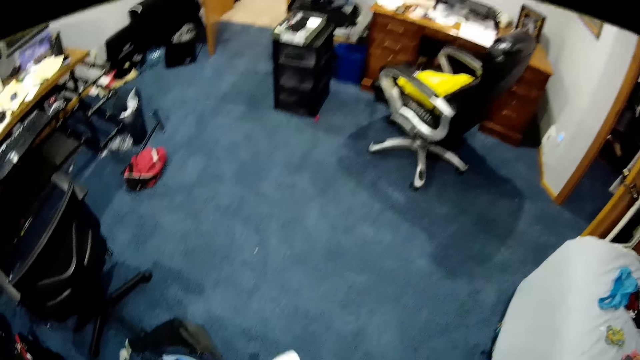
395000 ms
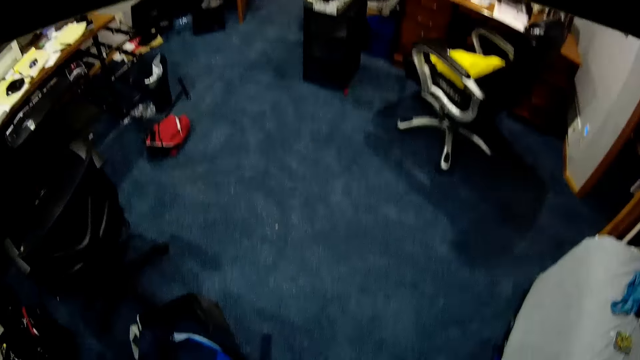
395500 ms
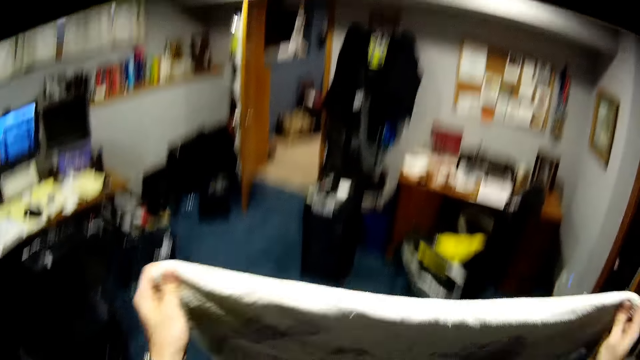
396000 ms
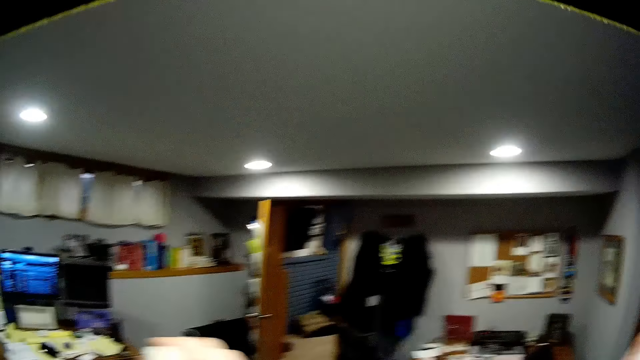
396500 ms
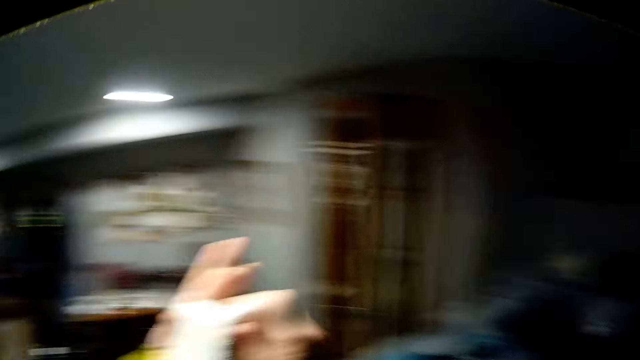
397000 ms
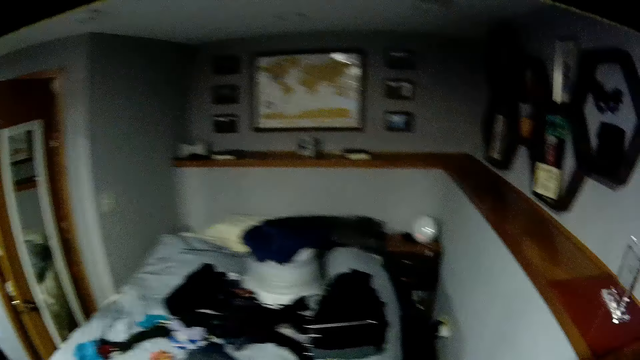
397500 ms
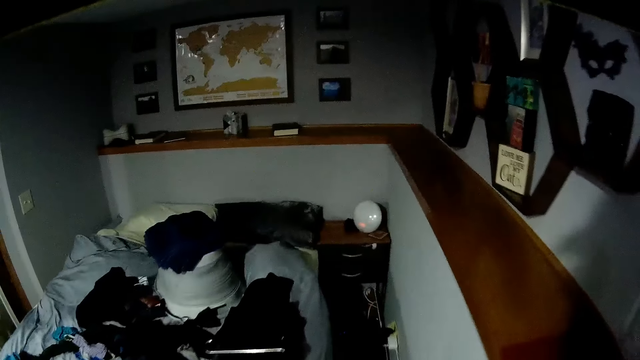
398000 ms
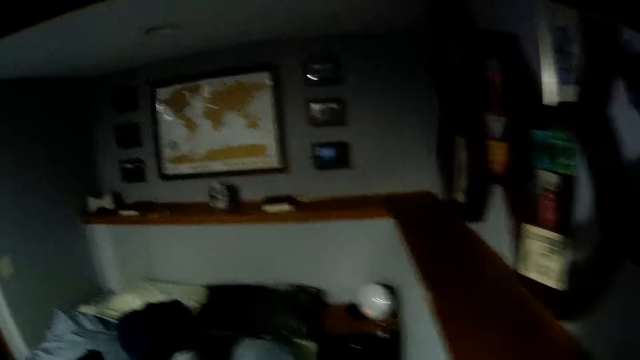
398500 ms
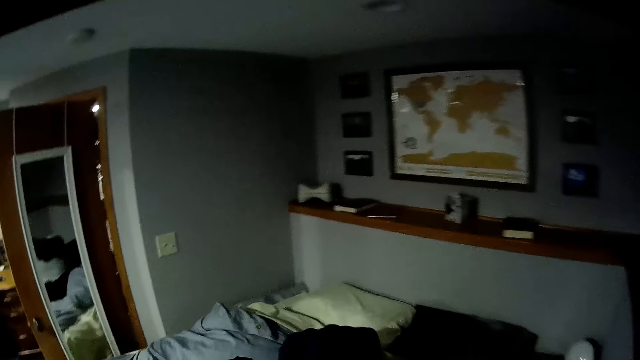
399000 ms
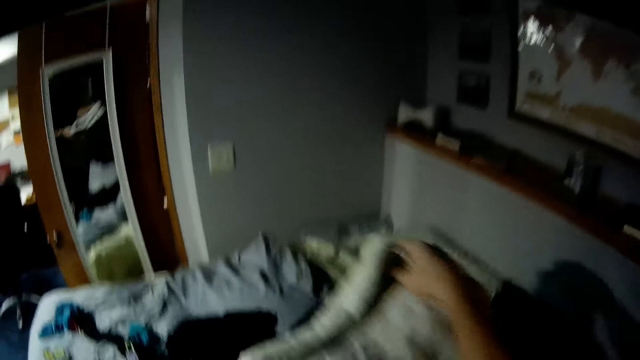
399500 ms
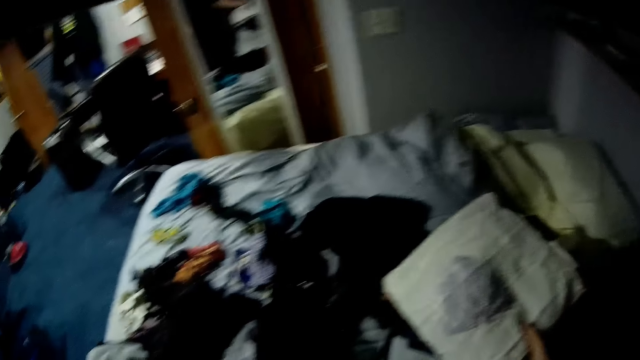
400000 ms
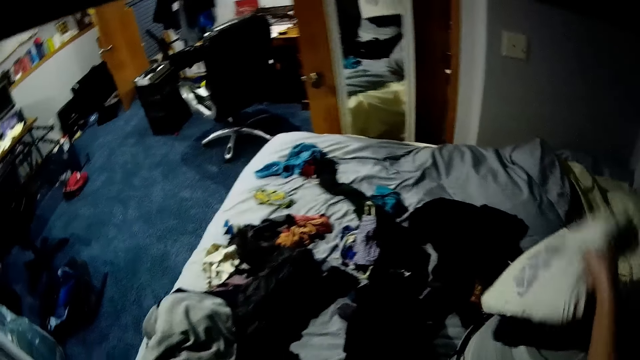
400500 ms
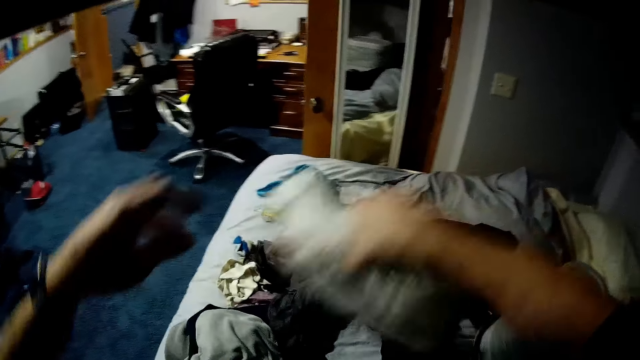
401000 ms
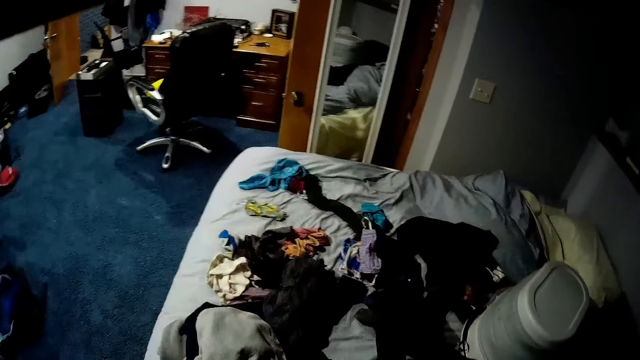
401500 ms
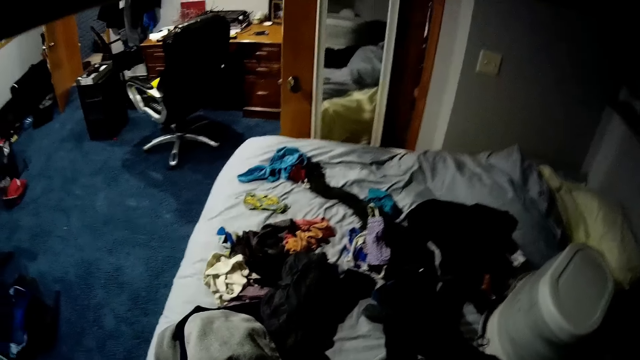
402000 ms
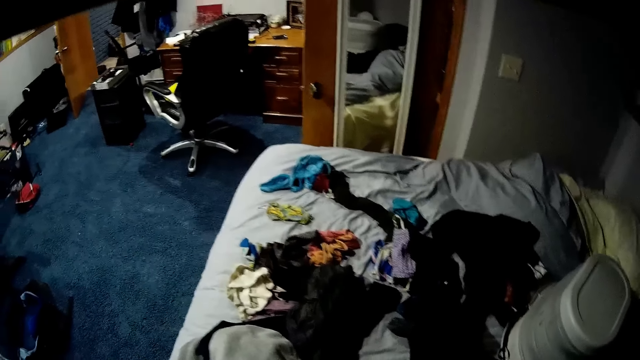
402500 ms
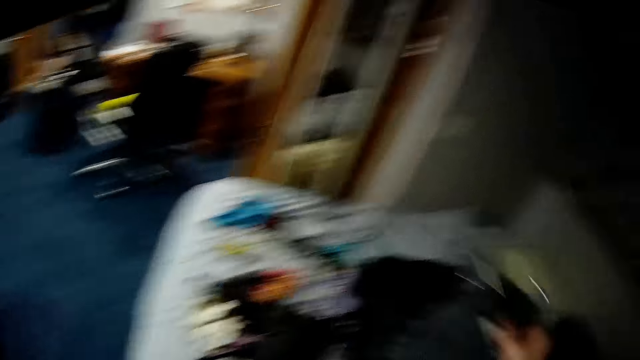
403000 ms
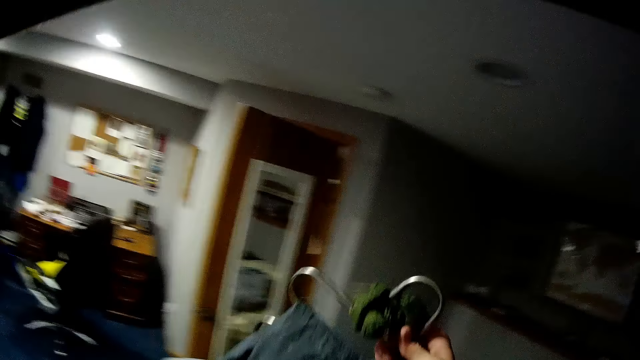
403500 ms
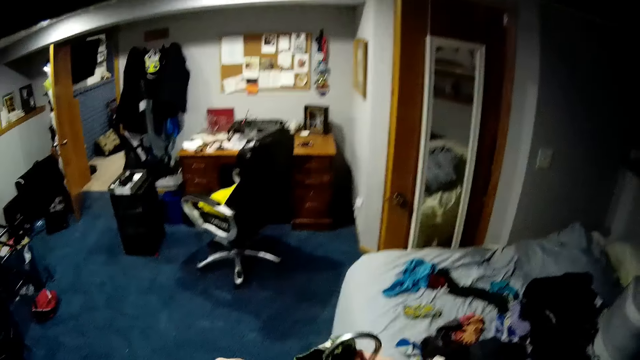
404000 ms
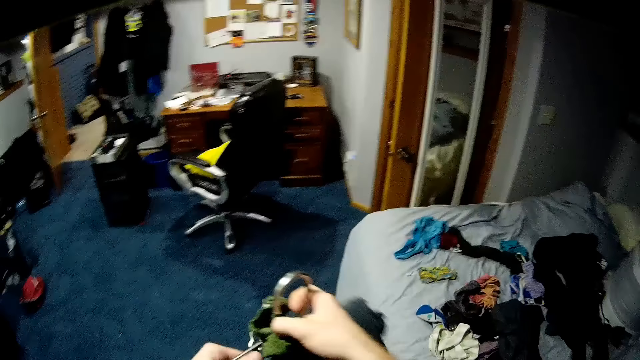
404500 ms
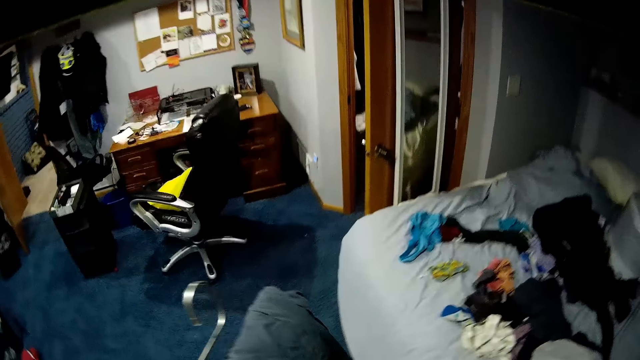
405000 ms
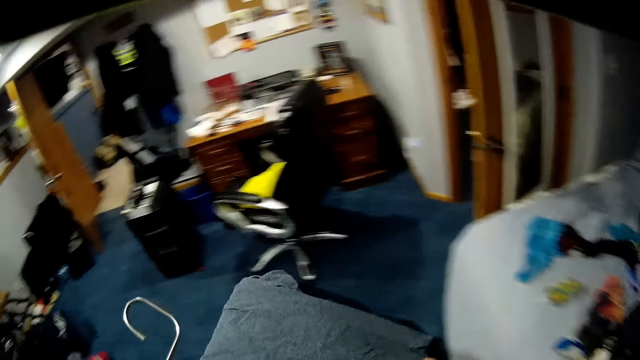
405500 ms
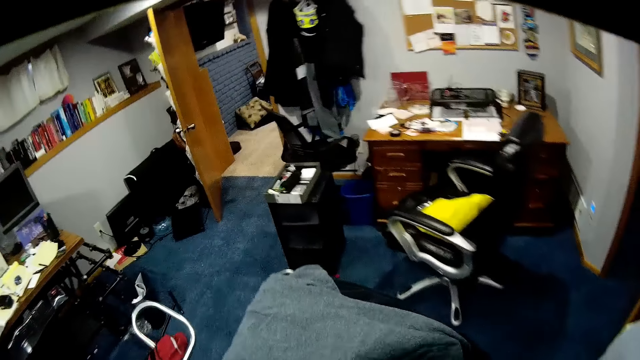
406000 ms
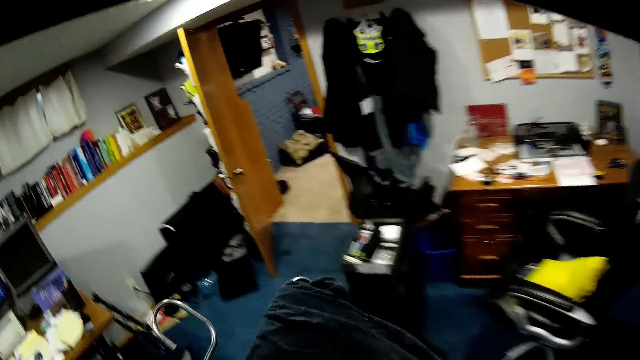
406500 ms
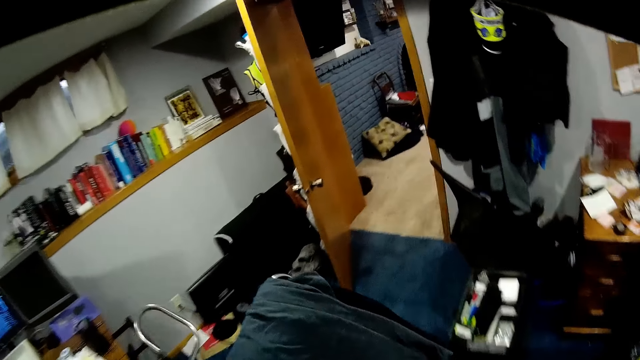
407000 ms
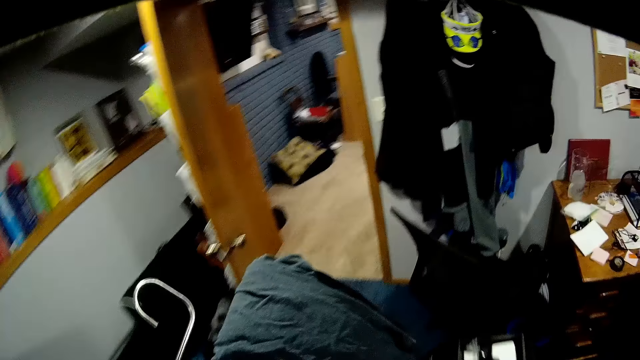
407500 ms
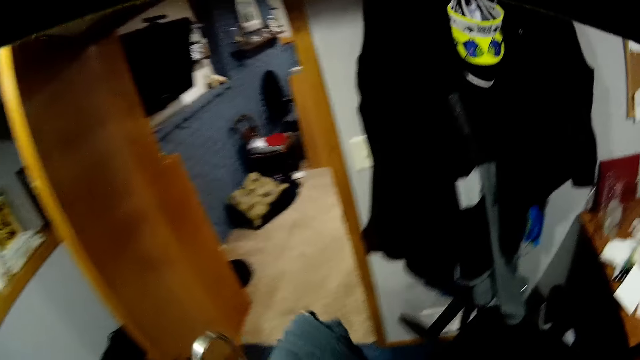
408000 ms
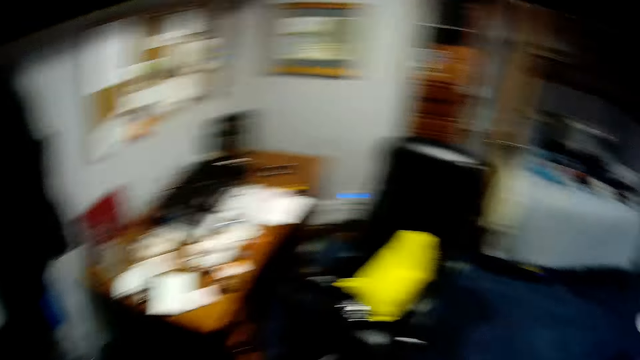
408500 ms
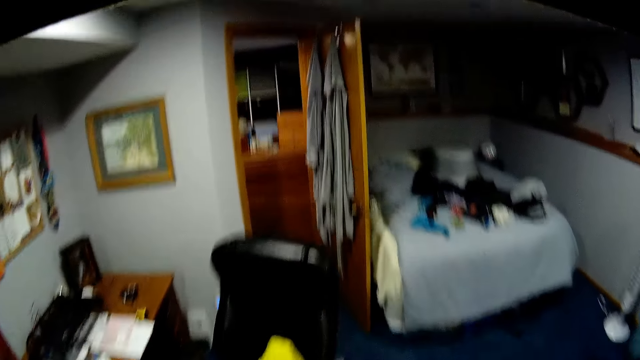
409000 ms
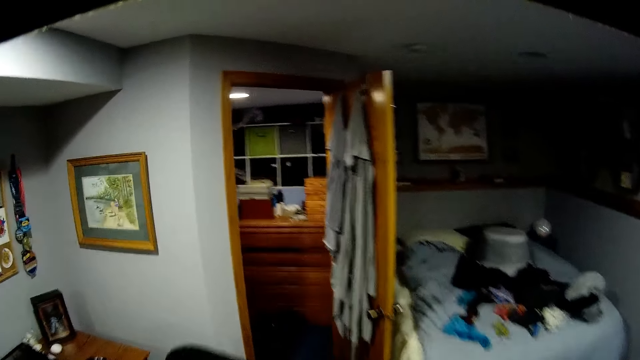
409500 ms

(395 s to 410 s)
The camera wearer drops the blanket on the bed. He picks up the blanket from the bed with his right hand. He holds a hanger of clothes. He walks around.

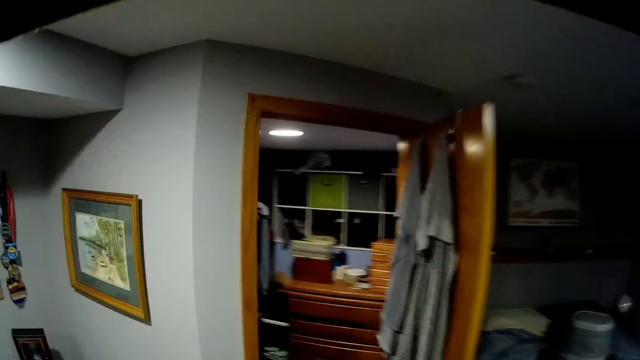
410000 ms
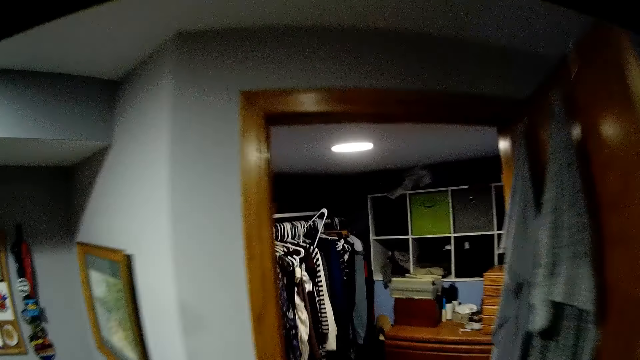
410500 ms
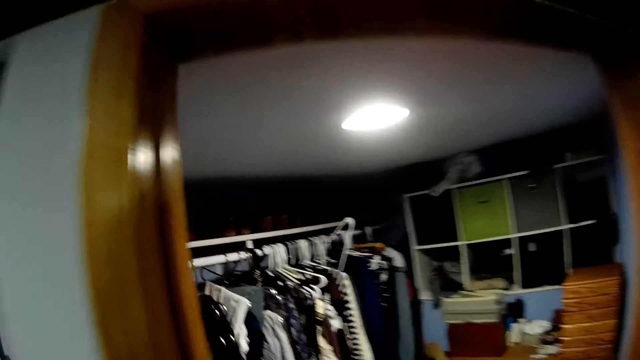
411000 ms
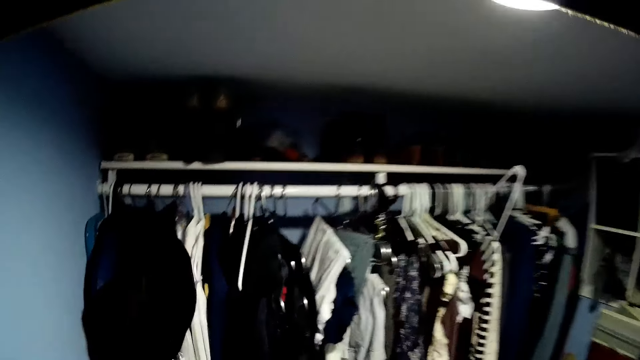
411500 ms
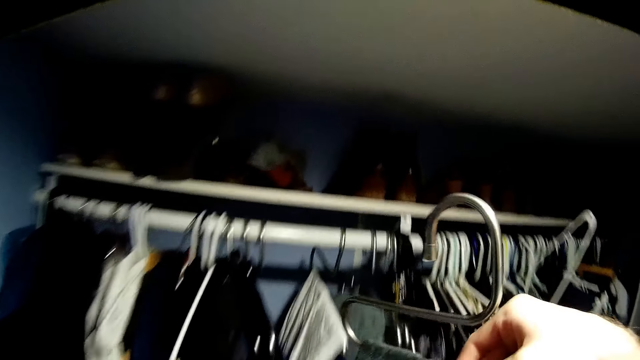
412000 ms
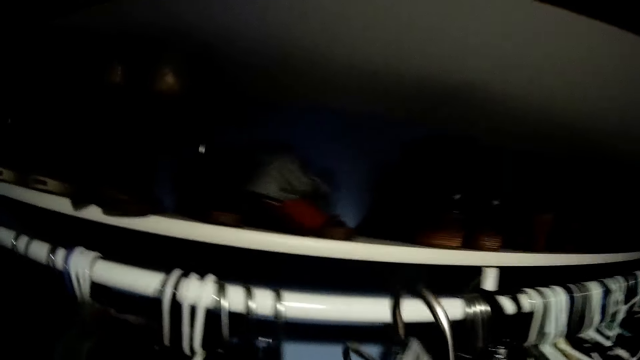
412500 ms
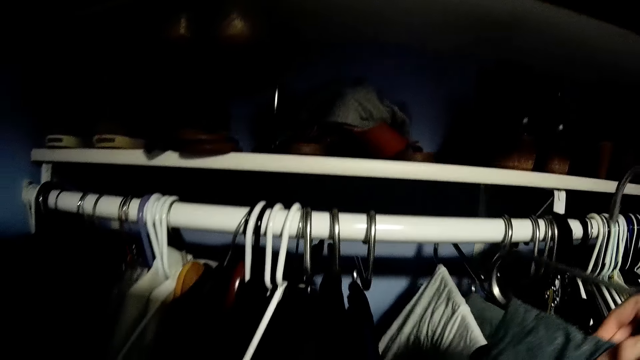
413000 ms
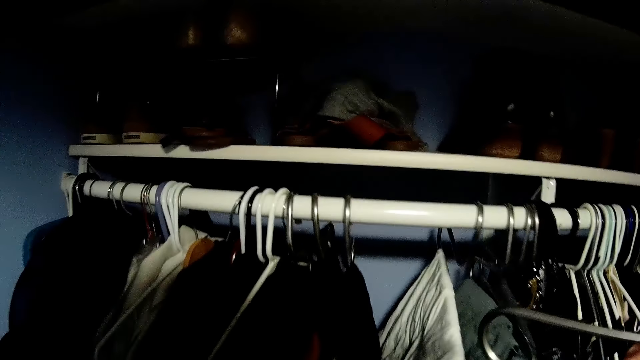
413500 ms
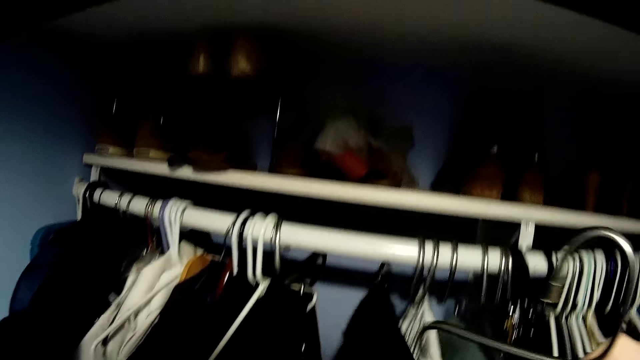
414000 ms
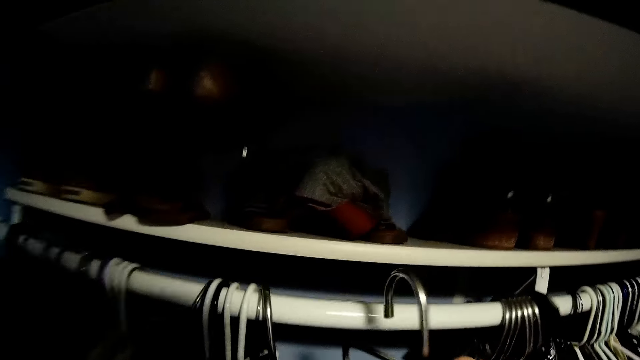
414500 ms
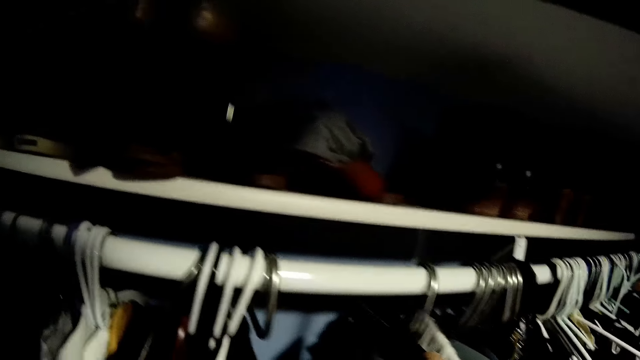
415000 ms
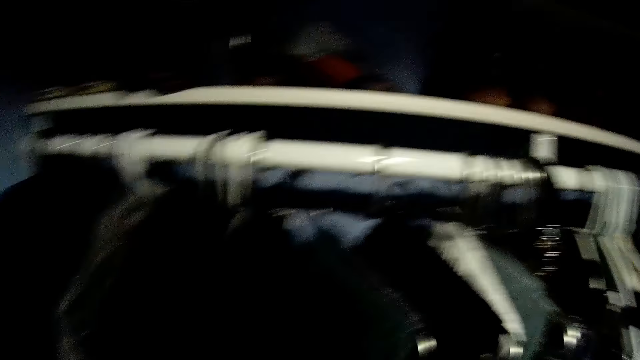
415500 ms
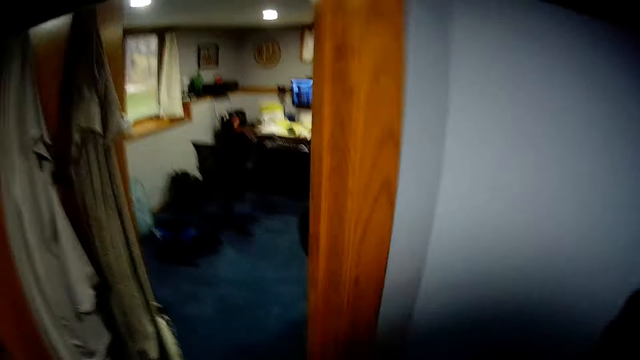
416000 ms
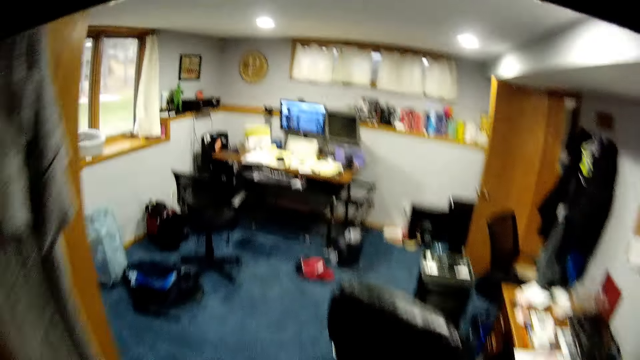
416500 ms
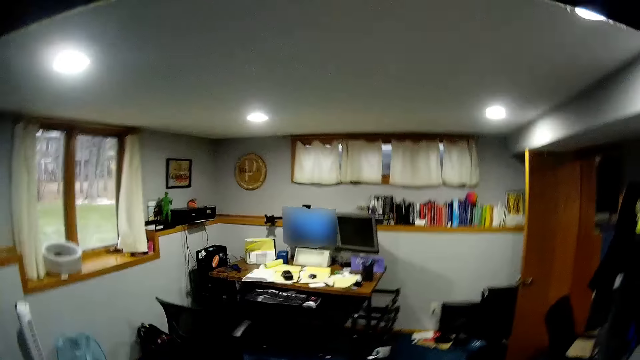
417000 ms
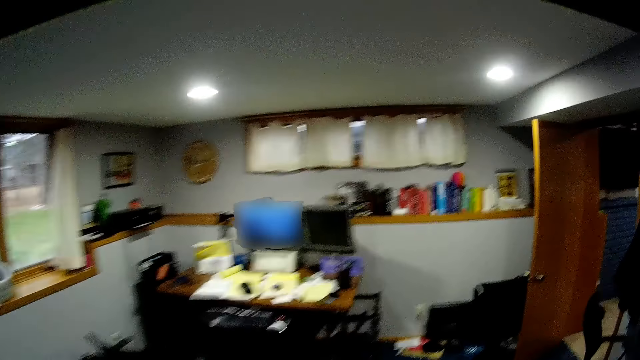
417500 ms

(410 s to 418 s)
The camera wearer hangs a cloth on the hanger. He adjusts the hanger with his left hand. He moves the hanger of clothes with his left hand. He places the hanger of clothes on the clothes rack. He walks around.
